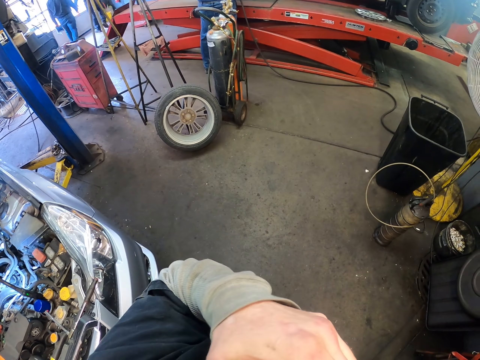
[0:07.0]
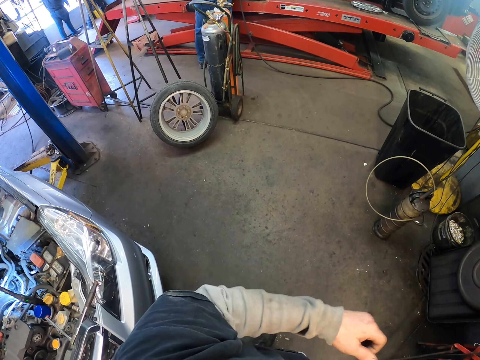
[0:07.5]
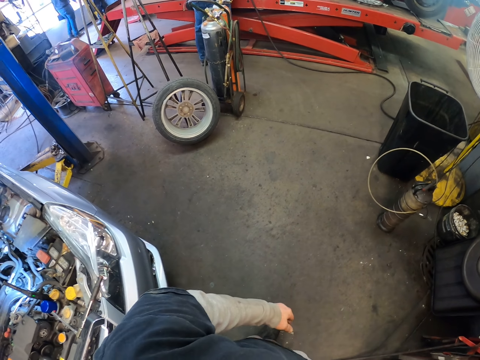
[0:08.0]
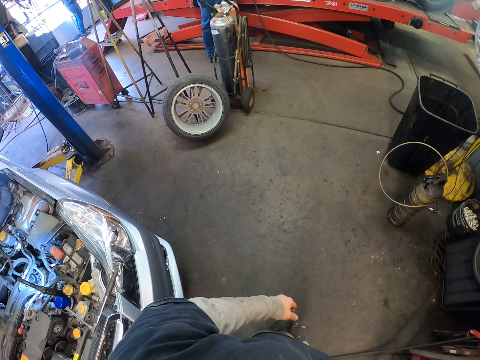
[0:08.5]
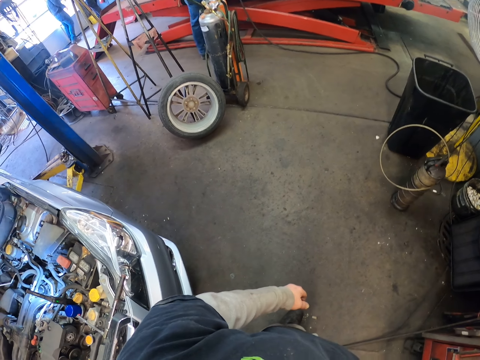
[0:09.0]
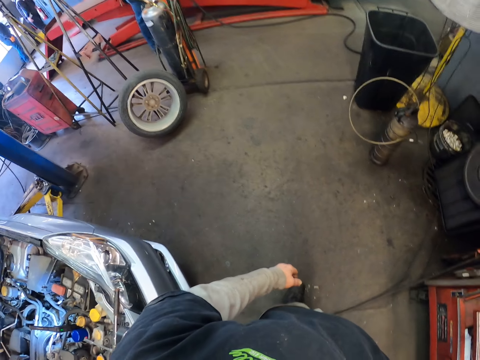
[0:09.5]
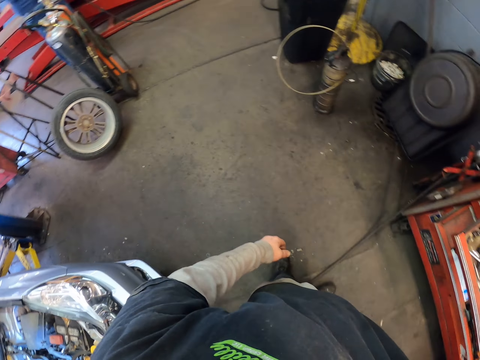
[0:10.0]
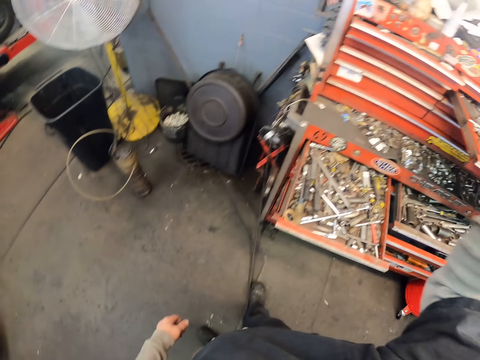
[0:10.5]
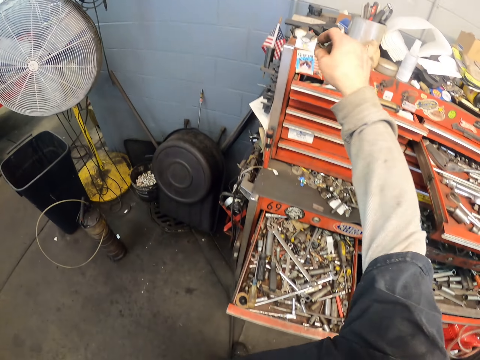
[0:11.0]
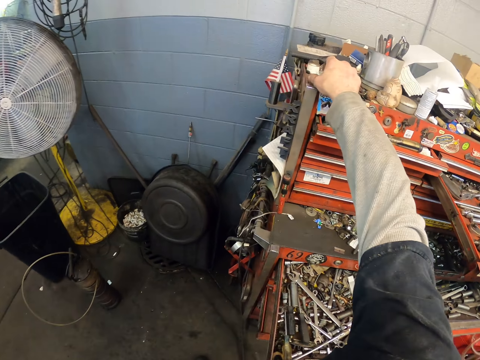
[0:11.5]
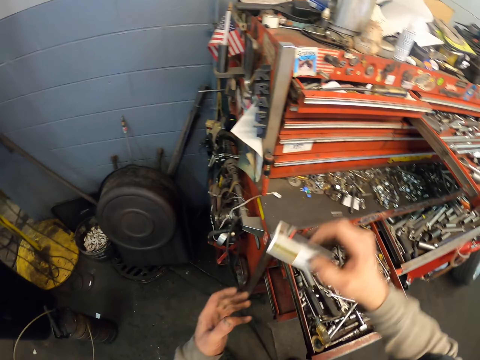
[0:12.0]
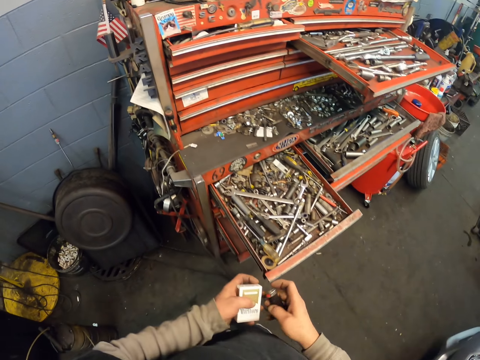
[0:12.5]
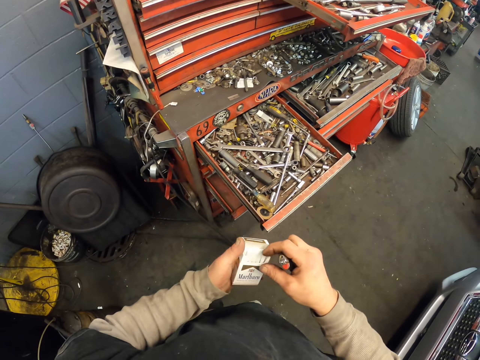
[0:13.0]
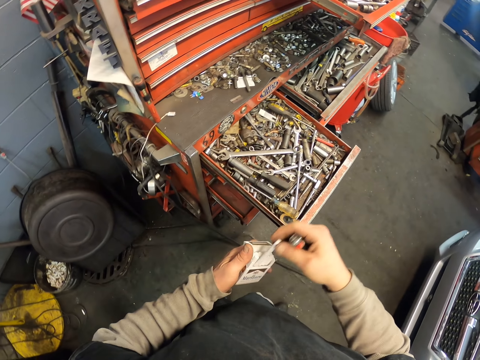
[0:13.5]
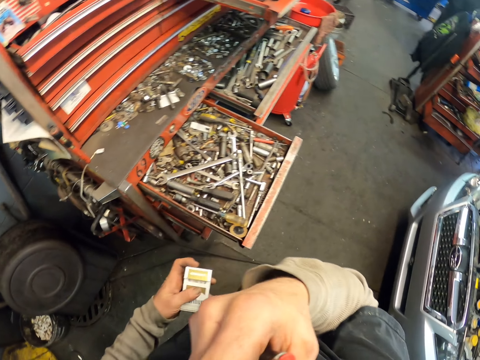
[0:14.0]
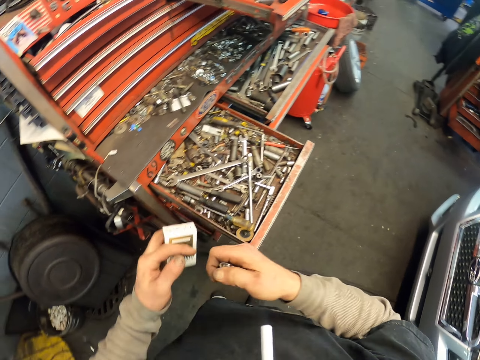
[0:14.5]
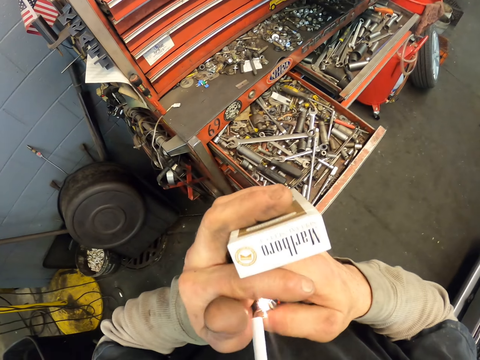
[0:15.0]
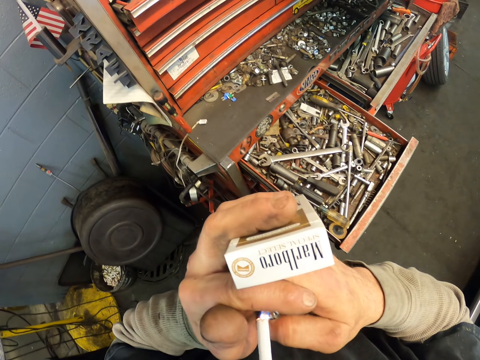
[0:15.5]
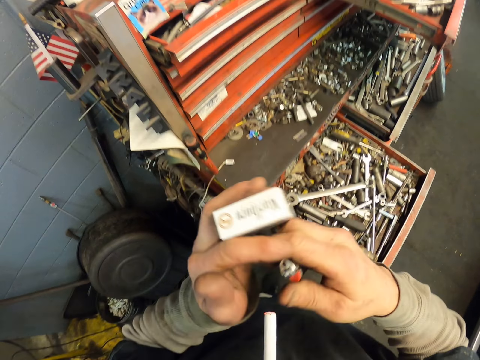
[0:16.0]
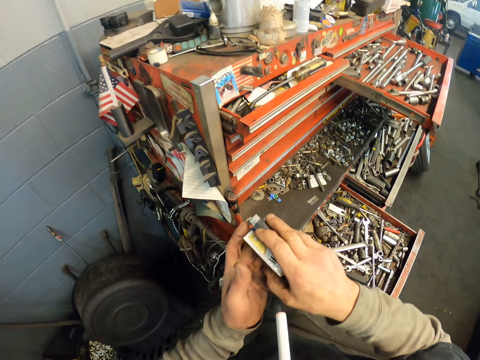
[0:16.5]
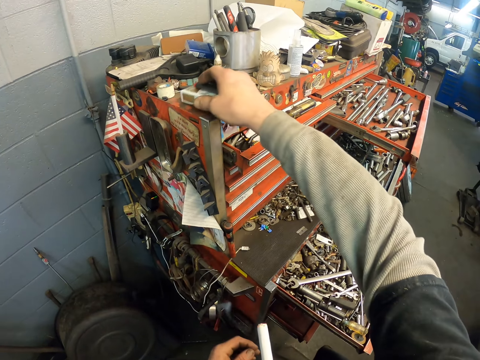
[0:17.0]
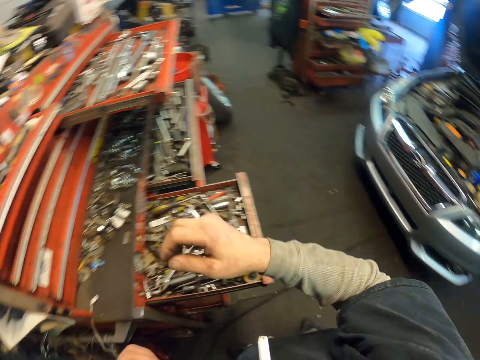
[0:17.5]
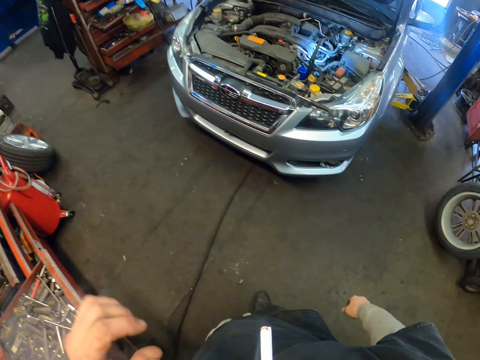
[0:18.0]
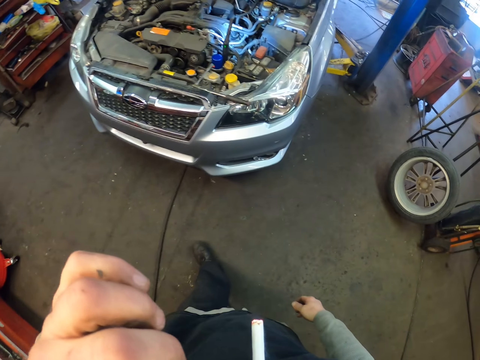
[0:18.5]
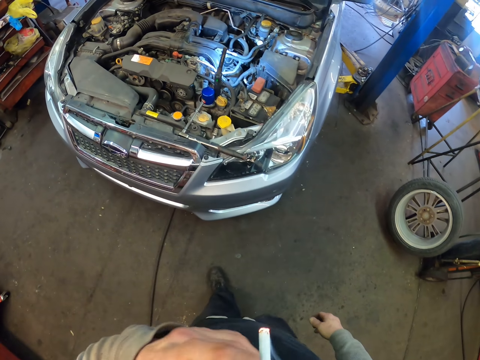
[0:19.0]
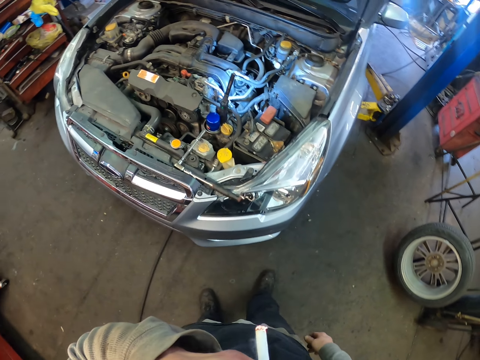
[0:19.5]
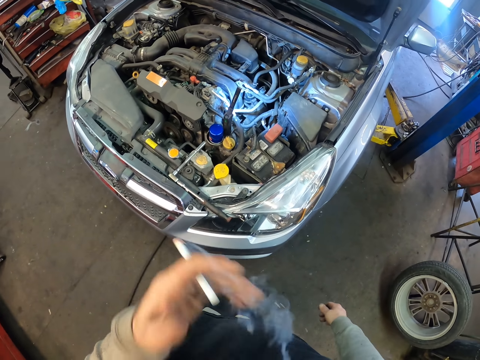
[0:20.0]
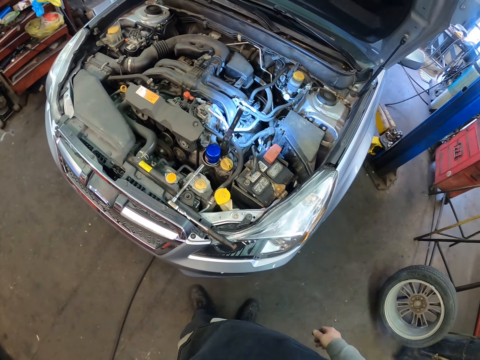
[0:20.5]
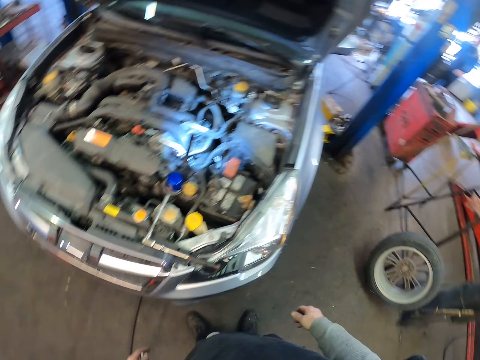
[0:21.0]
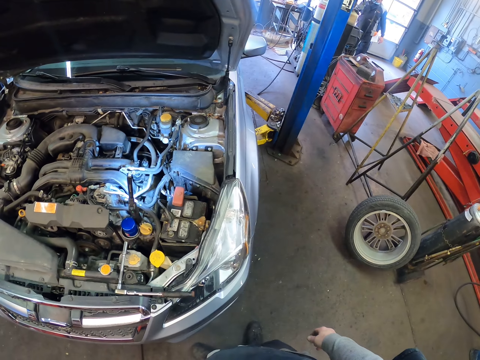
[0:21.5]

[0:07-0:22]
The camera wearer scratches the face. They wrap the face with a hand. They look around. They pick the match box. They pick a pack of cigarettes on the shelf. They ignite the match stick. They pick a cigarette from the pack. They light the cigarette with a lighter. They place the lighter on the shelf and place the cigarette pack on a tool box. They smoke the cigarette.

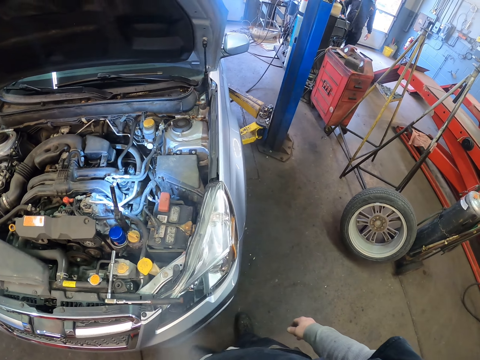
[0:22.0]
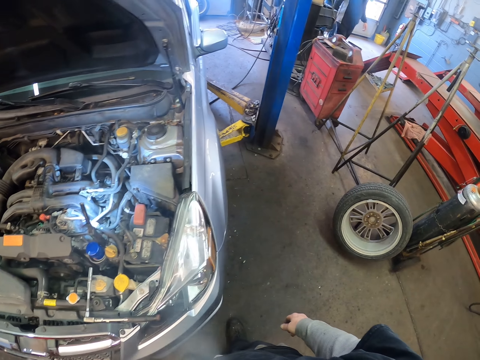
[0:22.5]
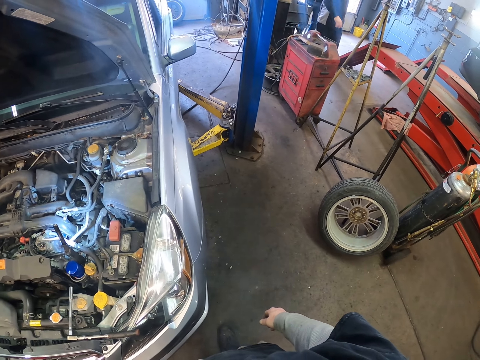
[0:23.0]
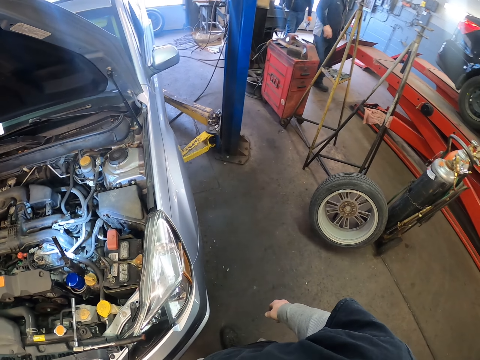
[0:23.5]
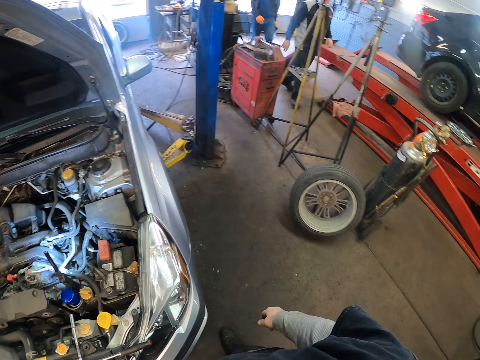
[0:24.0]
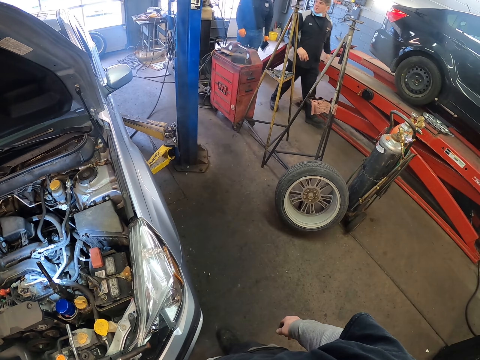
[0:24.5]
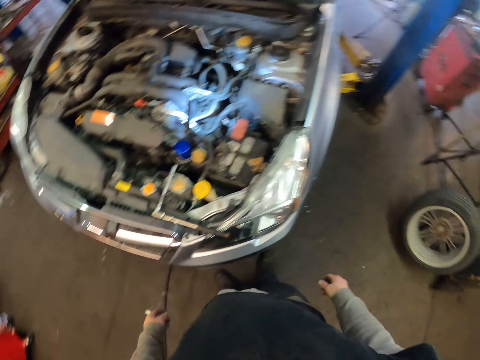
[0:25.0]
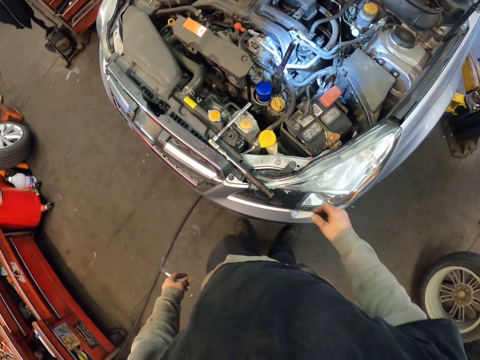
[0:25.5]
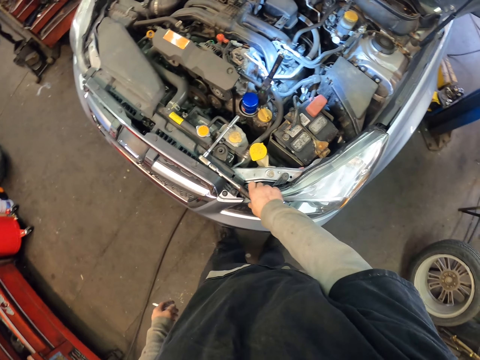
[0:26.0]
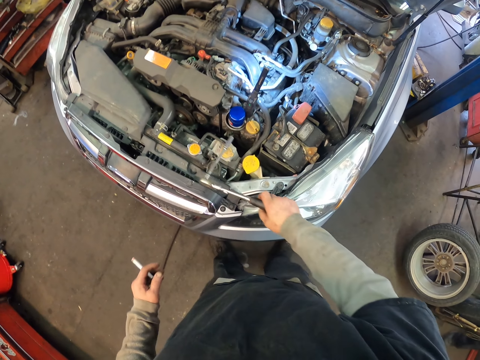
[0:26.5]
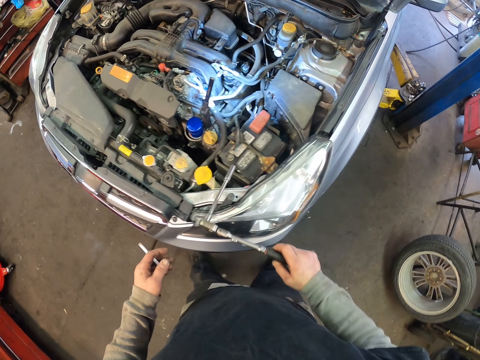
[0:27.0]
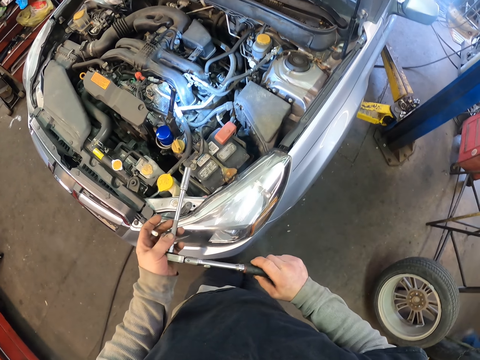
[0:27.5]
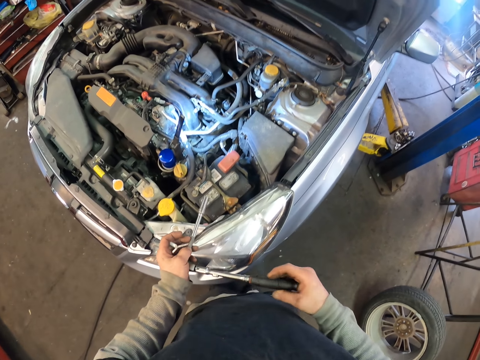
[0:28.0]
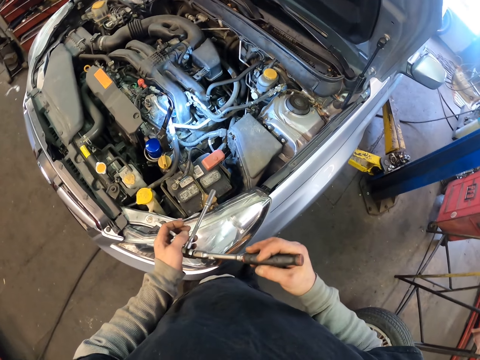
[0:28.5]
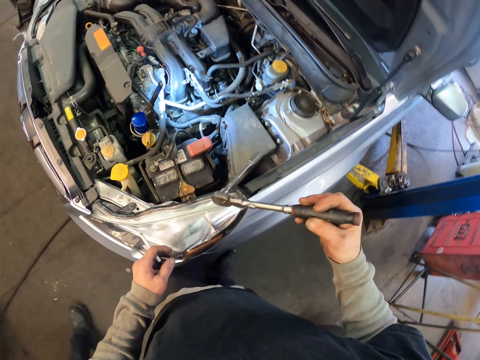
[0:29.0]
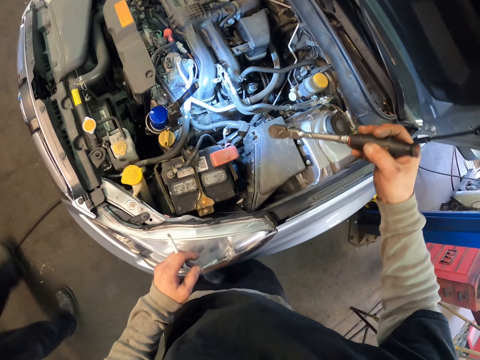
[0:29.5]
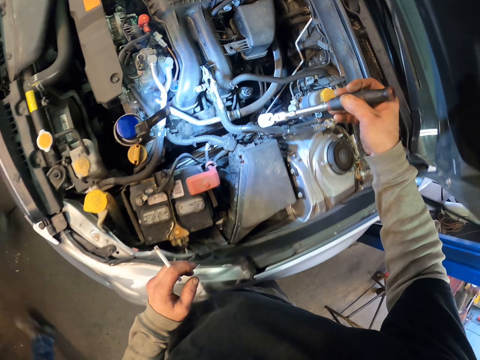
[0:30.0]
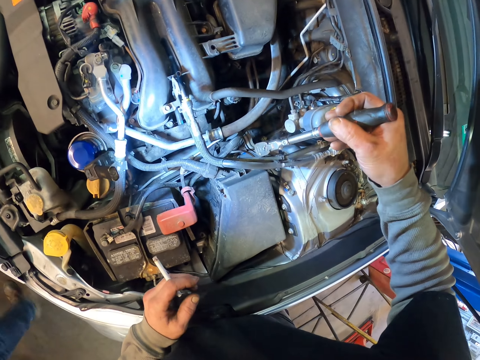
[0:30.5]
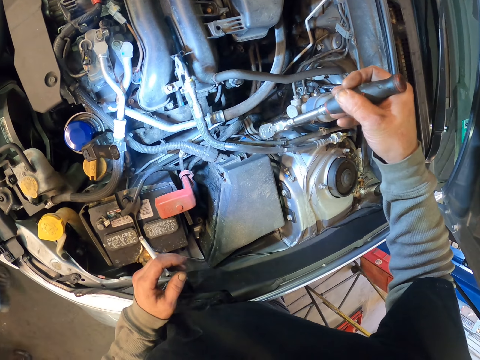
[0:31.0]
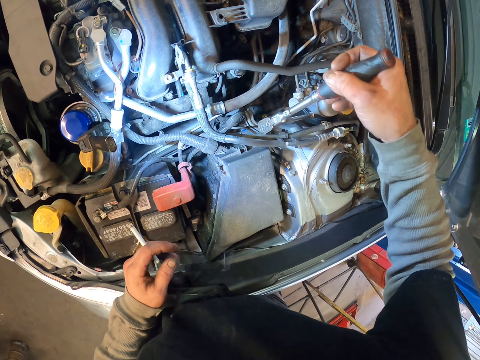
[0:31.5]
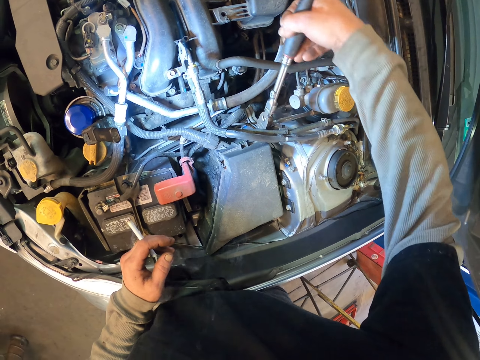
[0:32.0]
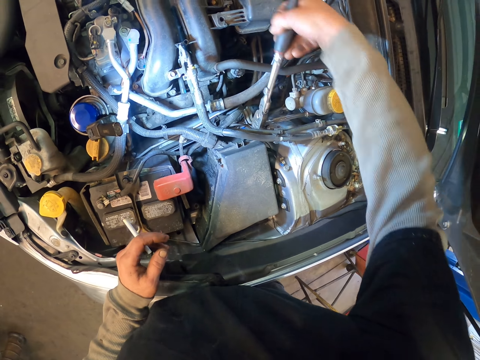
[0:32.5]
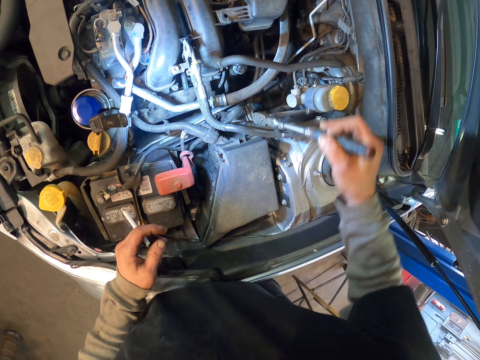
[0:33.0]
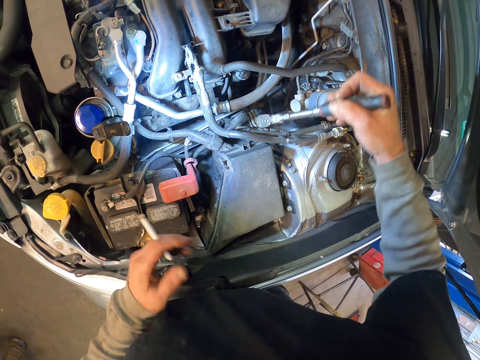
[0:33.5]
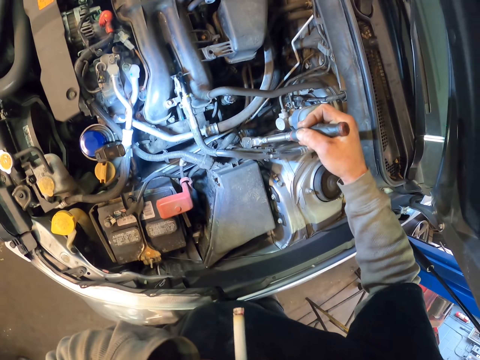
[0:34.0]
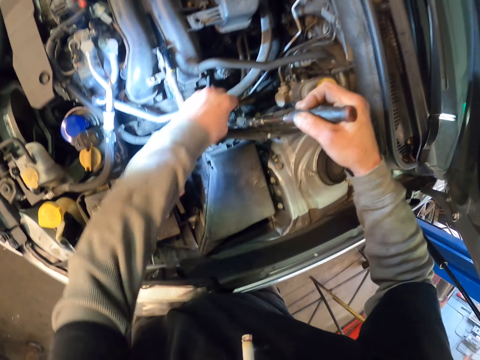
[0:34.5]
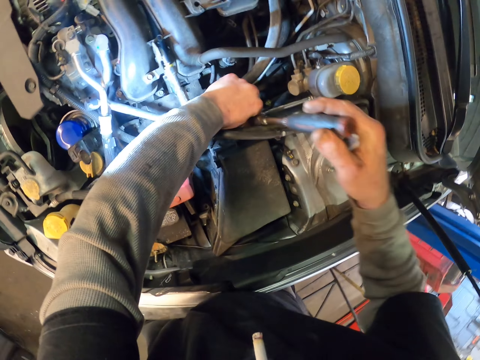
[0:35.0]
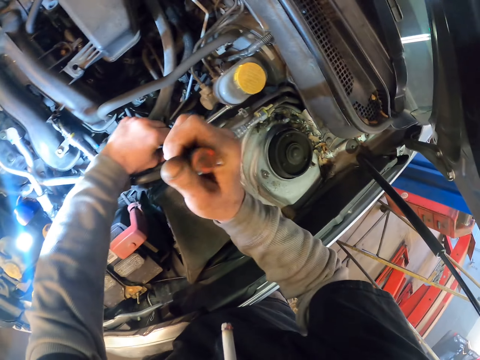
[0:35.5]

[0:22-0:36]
The camera wearer looks around the garage. They pick a T-handle socket. They open the bolt with the T-shaped socket.
